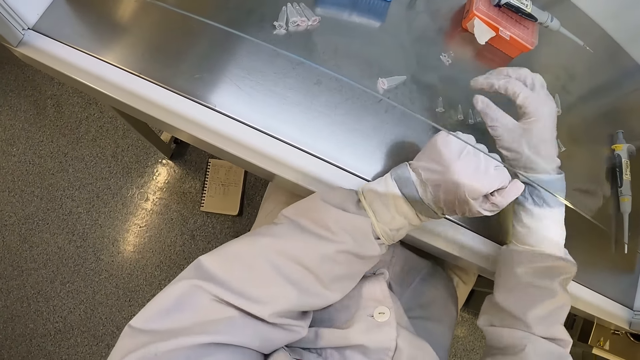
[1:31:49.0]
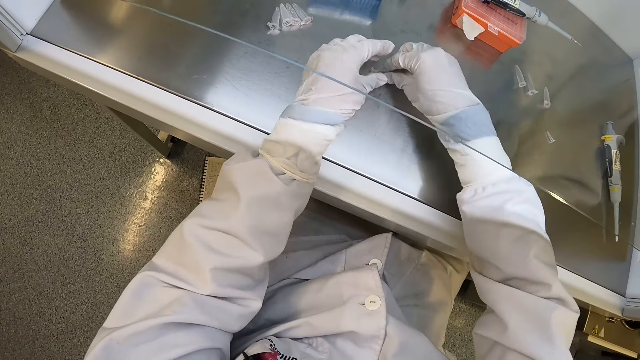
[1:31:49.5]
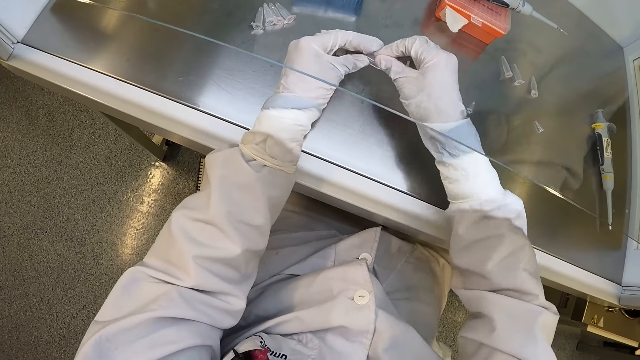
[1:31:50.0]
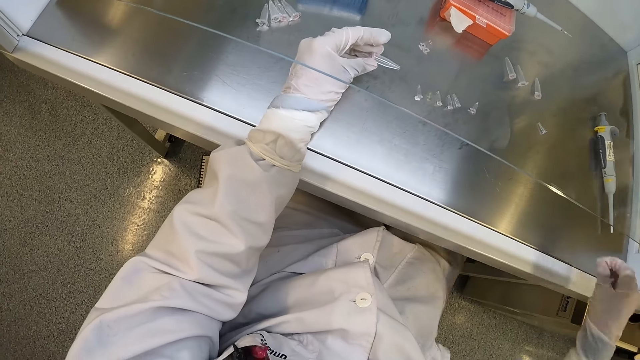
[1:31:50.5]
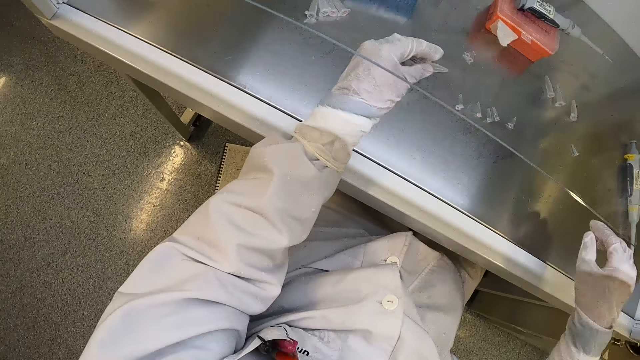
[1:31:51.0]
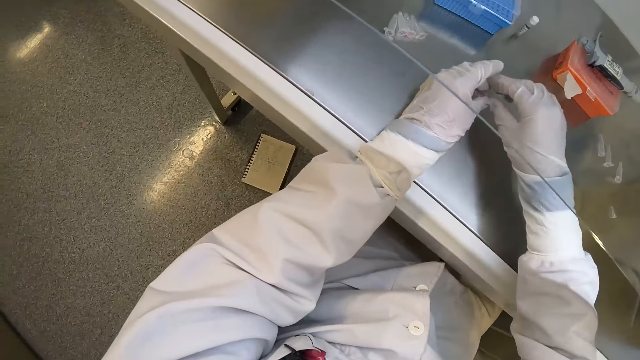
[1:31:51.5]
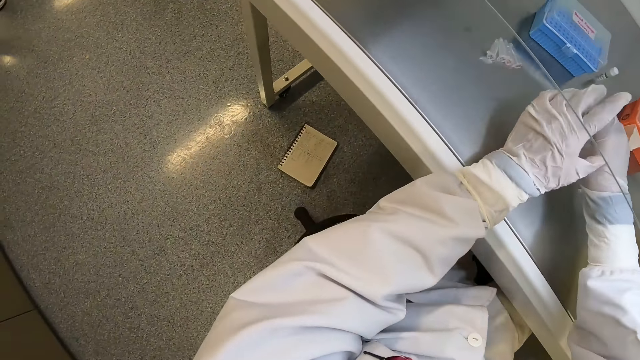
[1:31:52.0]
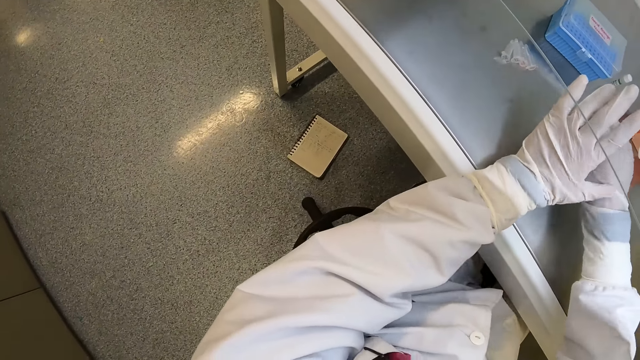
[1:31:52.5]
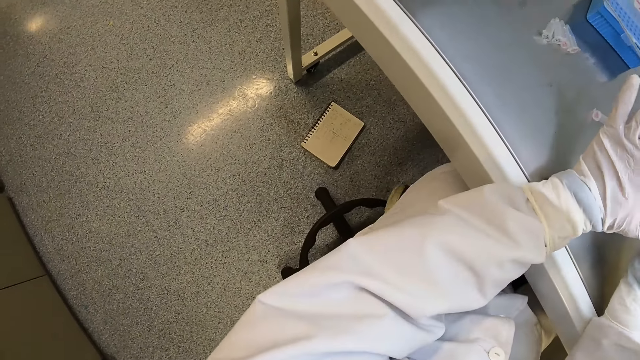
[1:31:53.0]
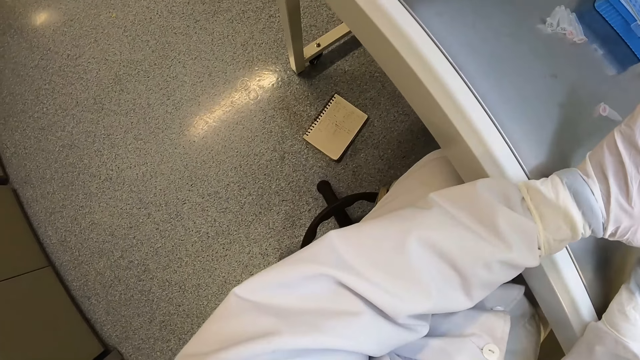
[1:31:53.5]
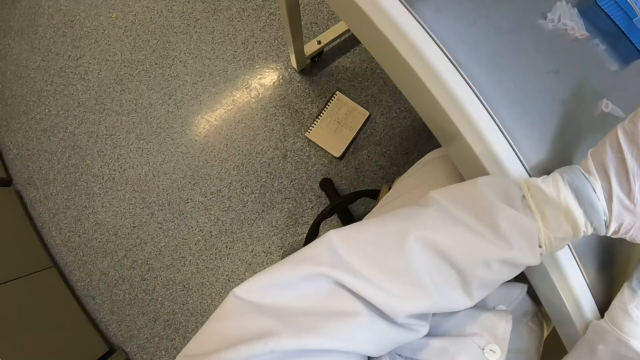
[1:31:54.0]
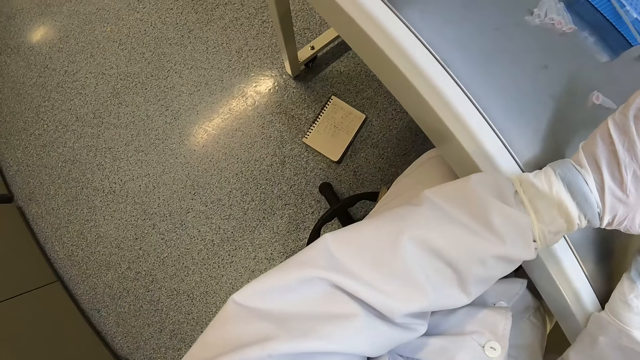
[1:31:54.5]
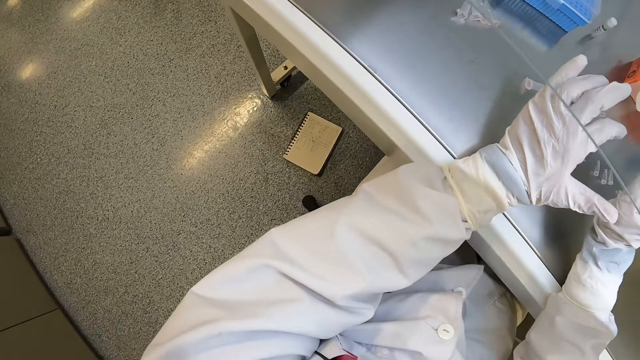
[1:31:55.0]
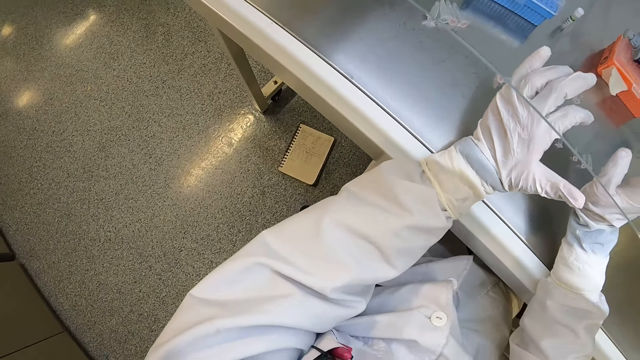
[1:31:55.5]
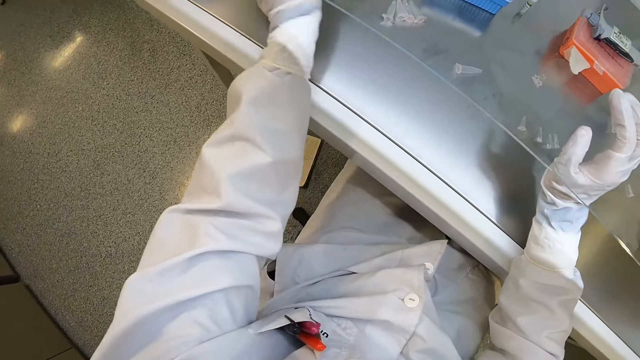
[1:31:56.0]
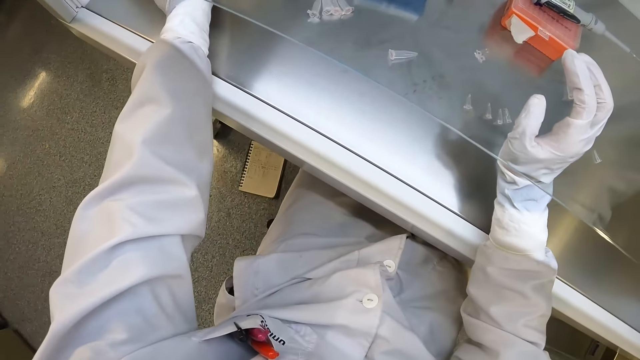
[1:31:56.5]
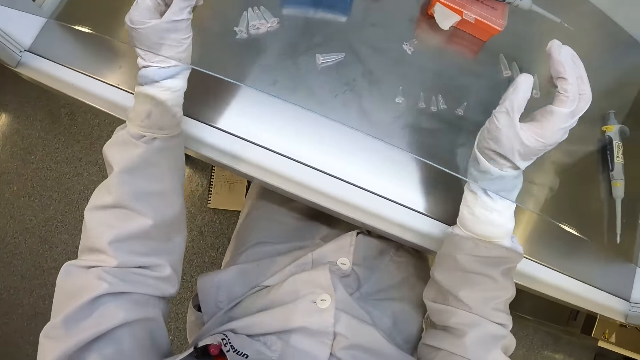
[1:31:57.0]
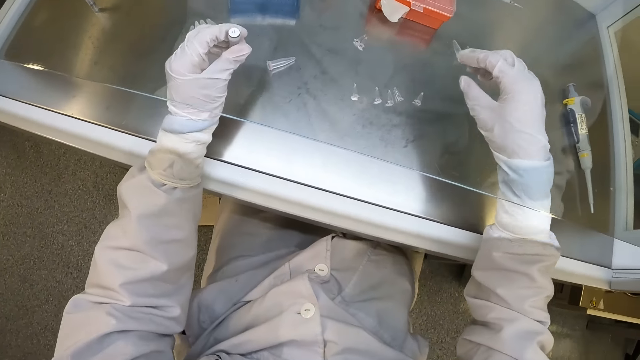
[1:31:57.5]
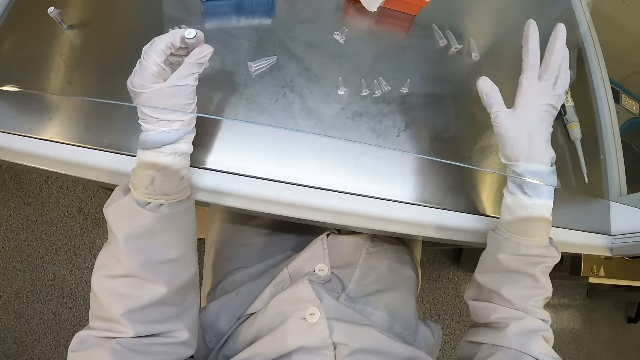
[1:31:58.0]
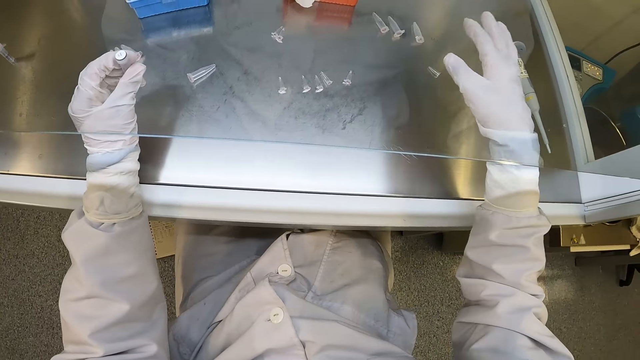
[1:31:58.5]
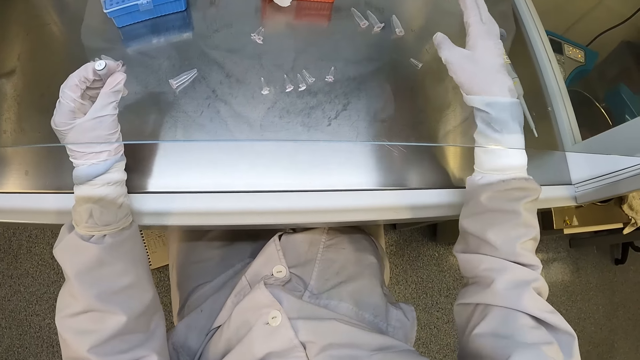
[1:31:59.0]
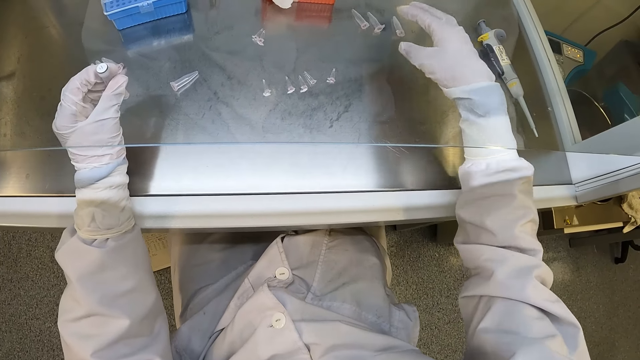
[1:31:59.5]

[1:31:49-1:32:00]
The camera wearer picks up a plastic container or microtube from the table with his right hand. He holds the microtube. He passes the plastic container from his right hand to his left hand. He passes the plastic container from his left hand to his right hand. He looks at a notebook on the floor. He holds a tube. He makes gestures with his right hand.

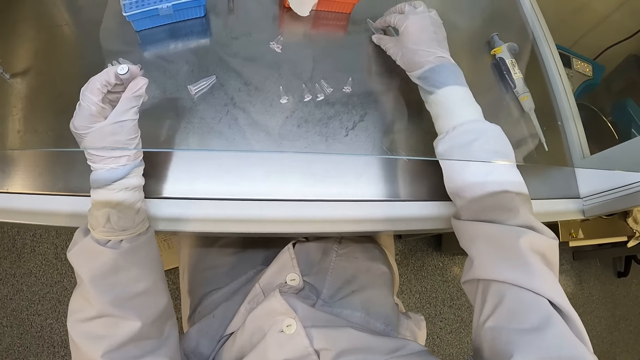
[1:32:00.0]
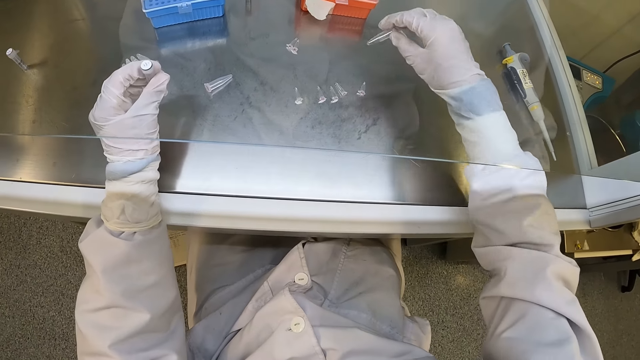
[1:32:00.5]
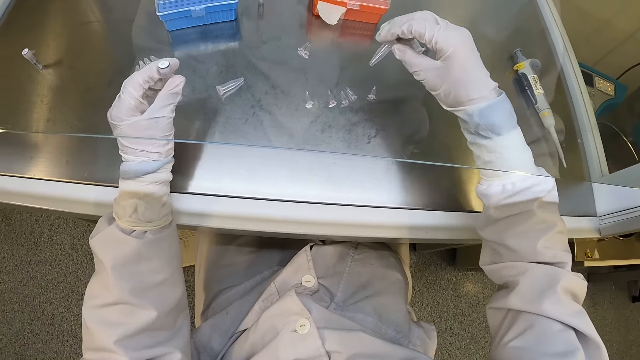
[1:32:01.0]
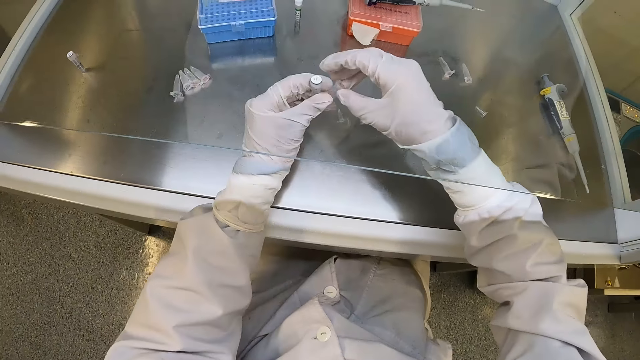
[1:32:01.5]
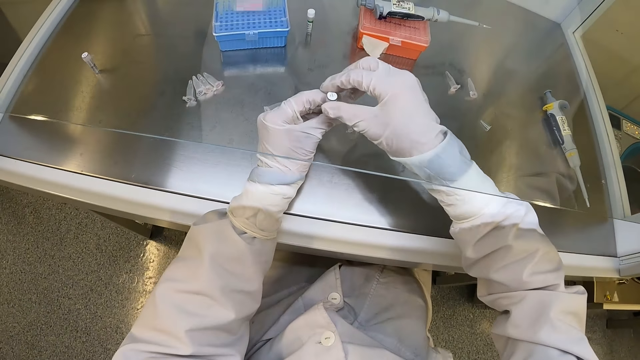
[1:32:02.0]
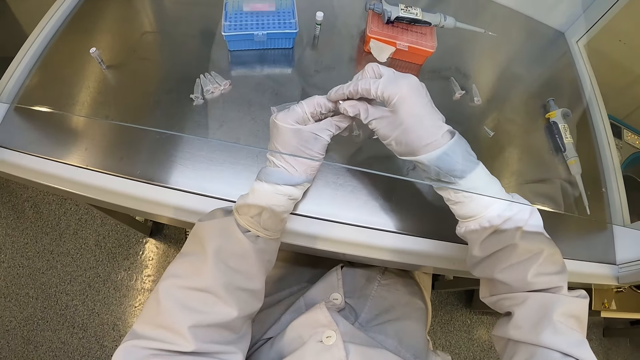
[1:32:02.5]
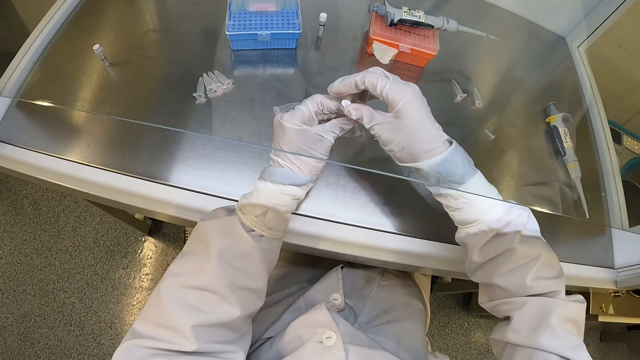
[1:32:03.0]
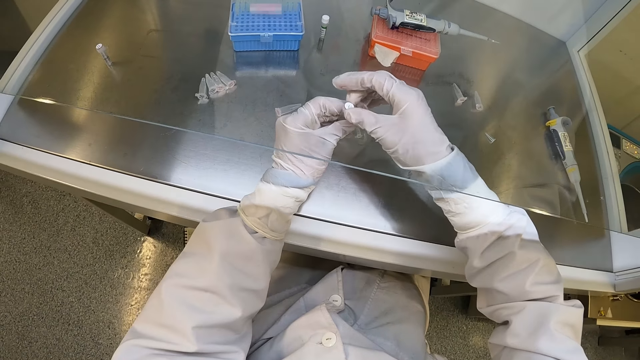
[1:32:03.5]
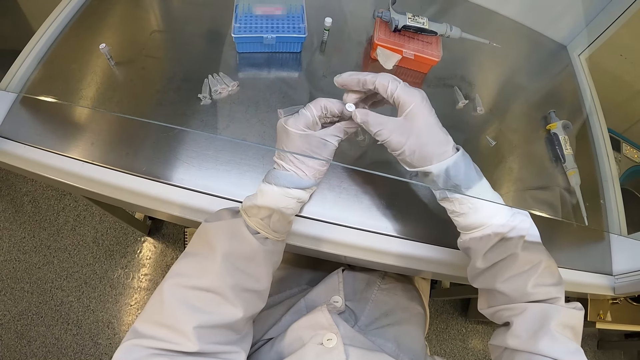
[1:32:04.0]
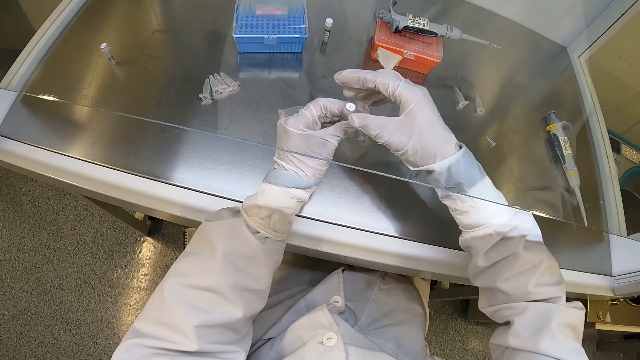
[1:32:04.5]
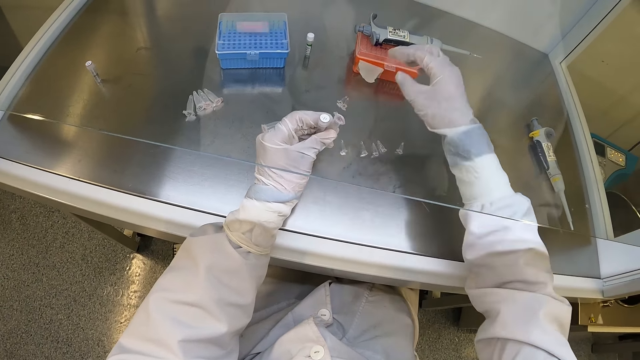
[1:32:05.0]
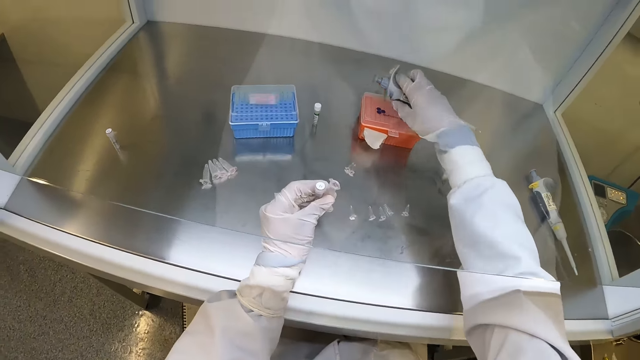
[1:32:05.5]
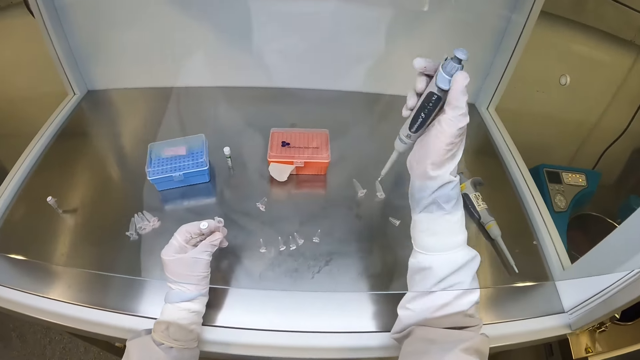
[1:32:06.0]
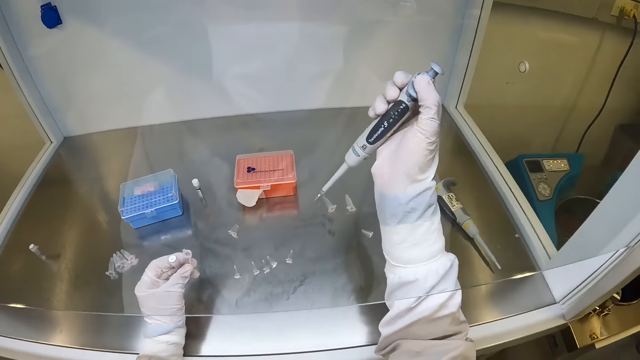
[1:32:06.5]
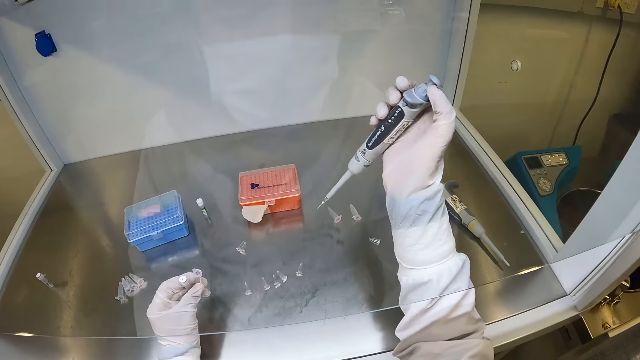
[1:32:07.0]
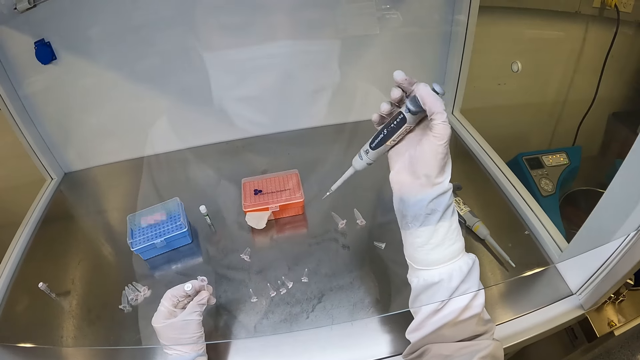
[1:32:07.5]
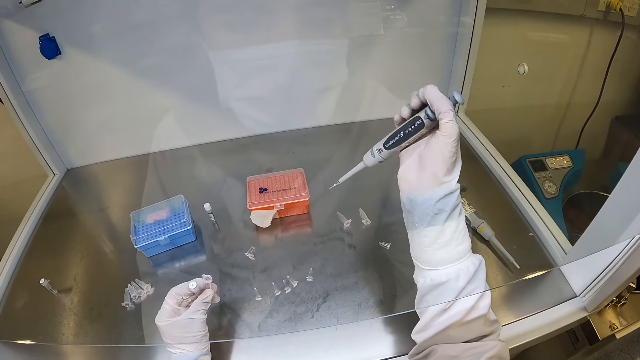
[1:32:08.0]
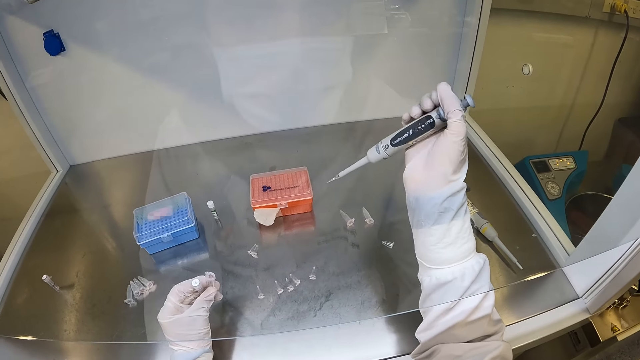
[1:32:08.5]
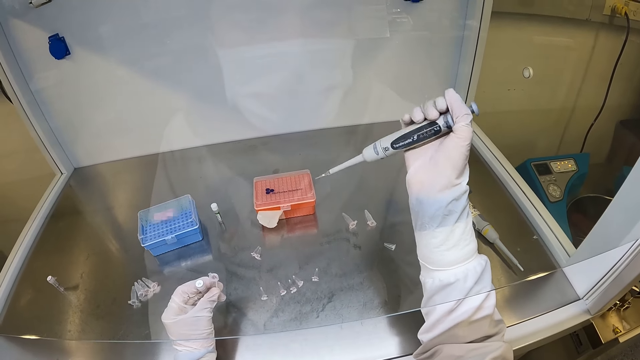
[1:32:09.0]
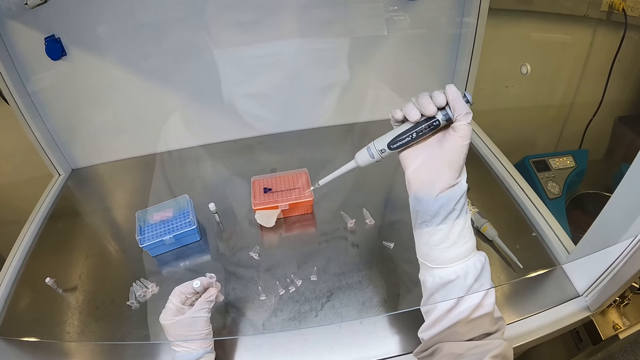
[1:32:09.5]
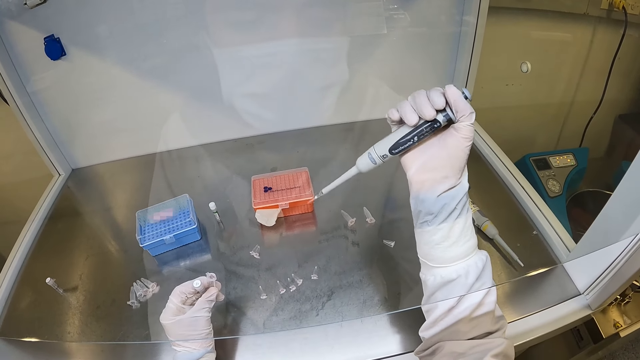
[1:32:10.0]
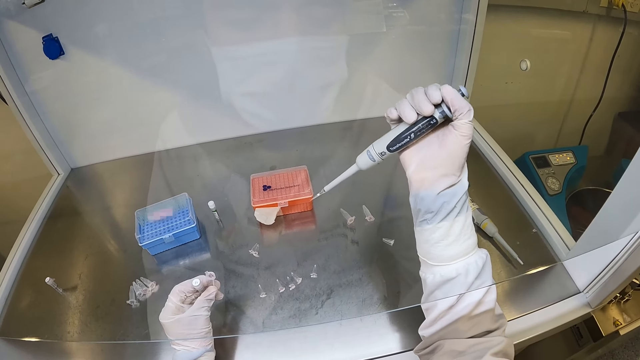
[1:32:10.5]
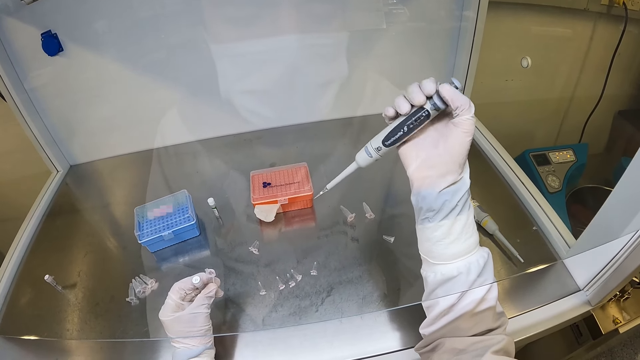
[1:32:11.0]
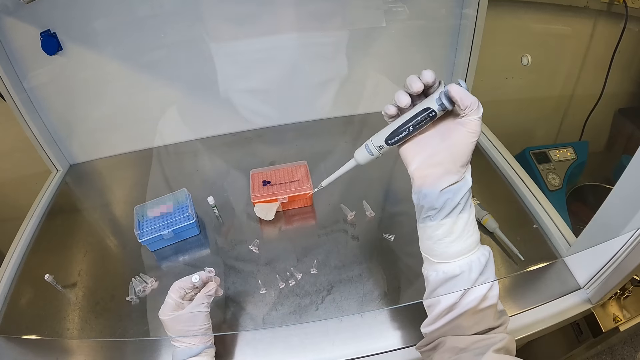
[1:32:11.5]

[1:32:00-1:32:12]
The camera wearer picks up a plastic container or microtube from the table with his right hand. He holds a tube or small glass bottle. He passes the plastic container from his right hand to his left hand. He holds the microtube. He opens the cover of the small glass bottle in his left hand with his right hand. He picks up the pipette or micropipette from the plastic box on the table with his right hand. He holds the tube and holds the microtube. He adjusts the plunger of the pipette with his right hand. He holds the microtube and holds the tube.
